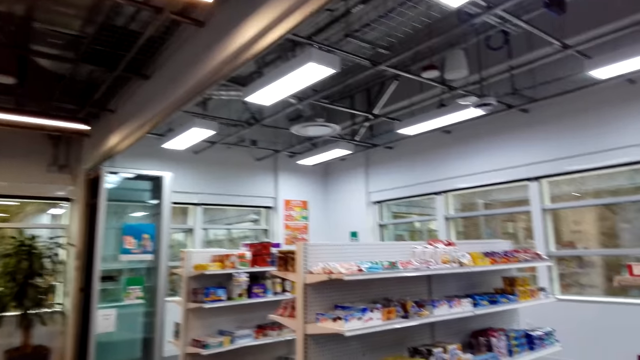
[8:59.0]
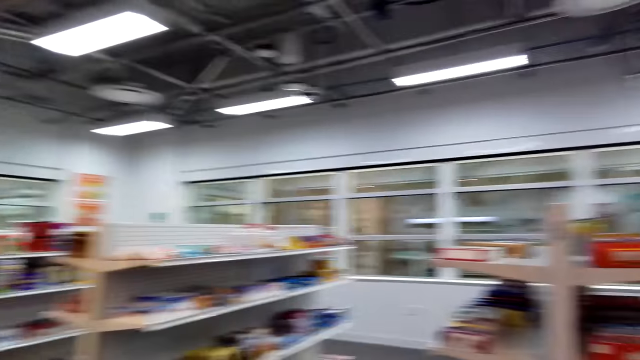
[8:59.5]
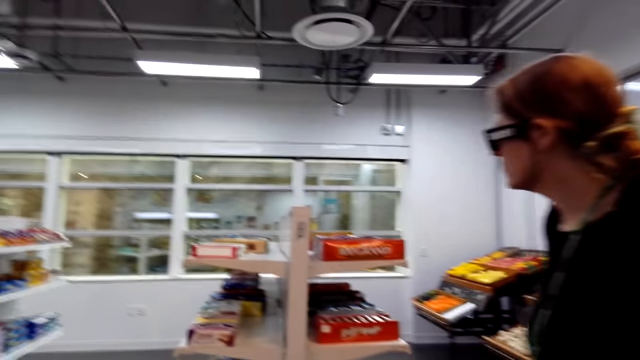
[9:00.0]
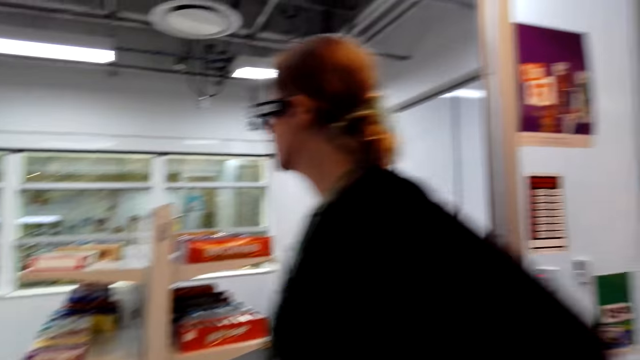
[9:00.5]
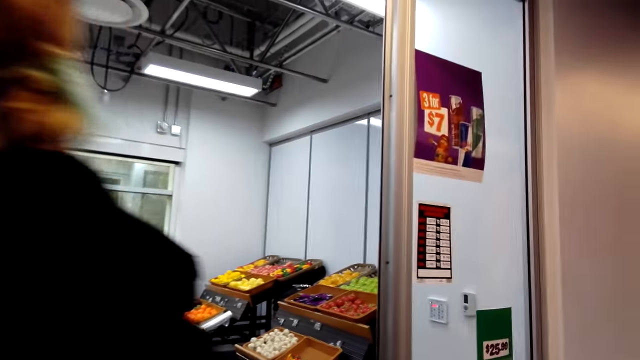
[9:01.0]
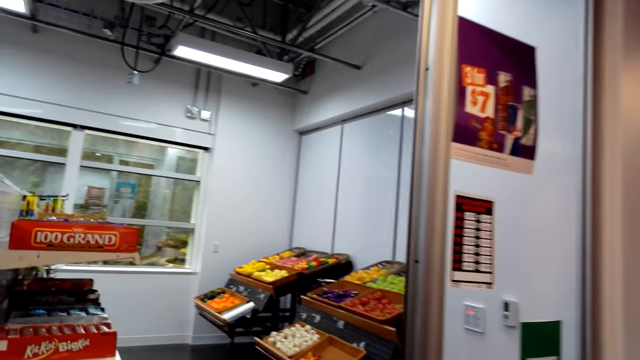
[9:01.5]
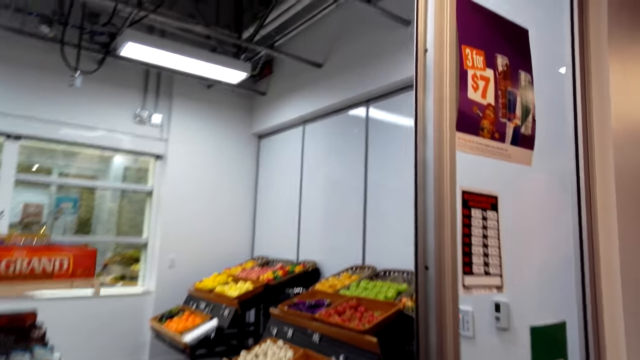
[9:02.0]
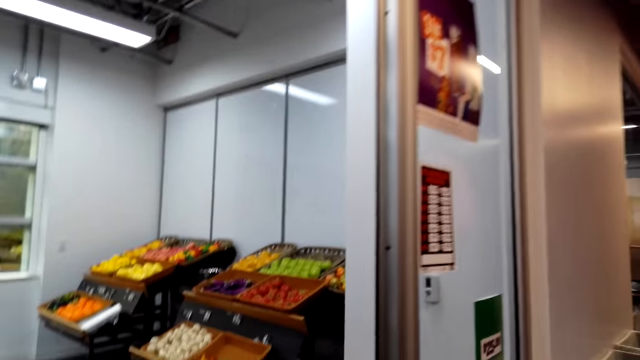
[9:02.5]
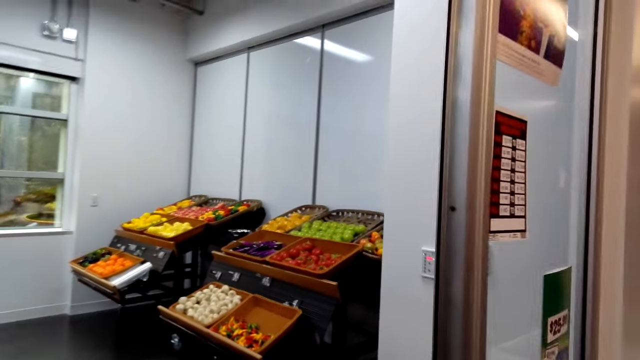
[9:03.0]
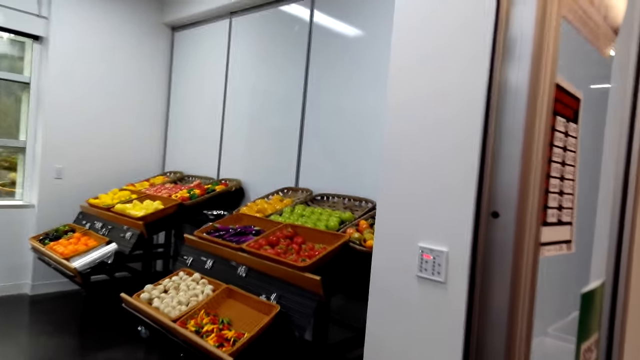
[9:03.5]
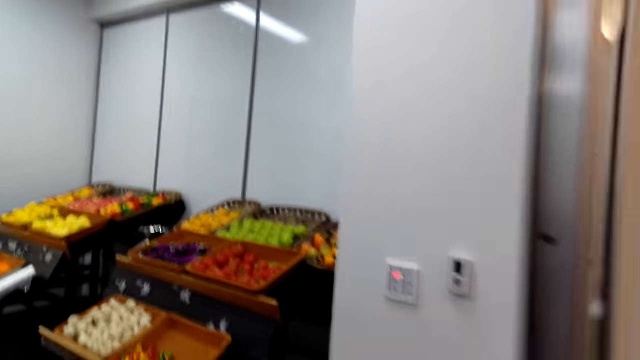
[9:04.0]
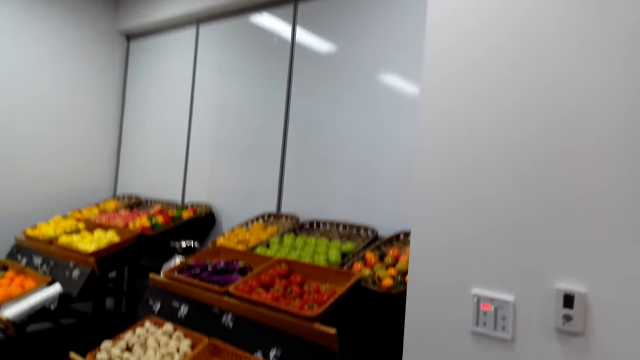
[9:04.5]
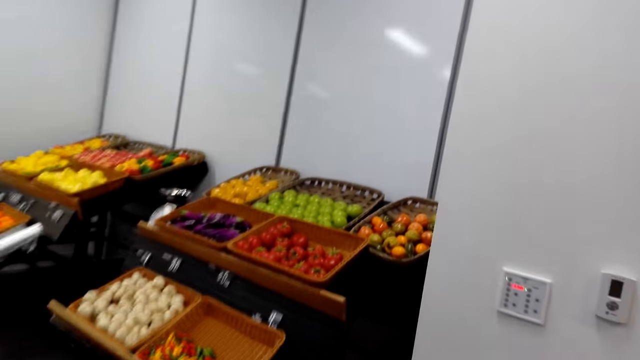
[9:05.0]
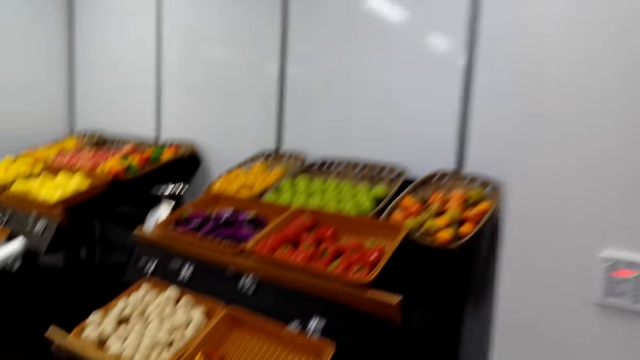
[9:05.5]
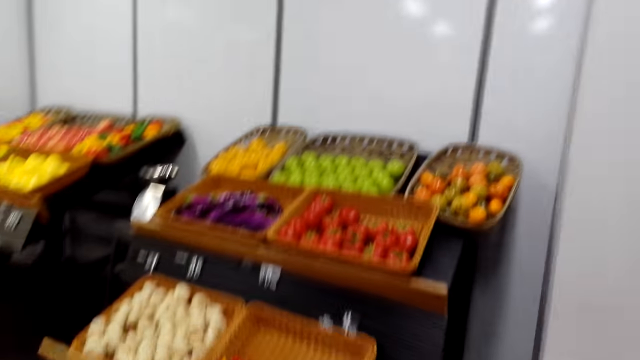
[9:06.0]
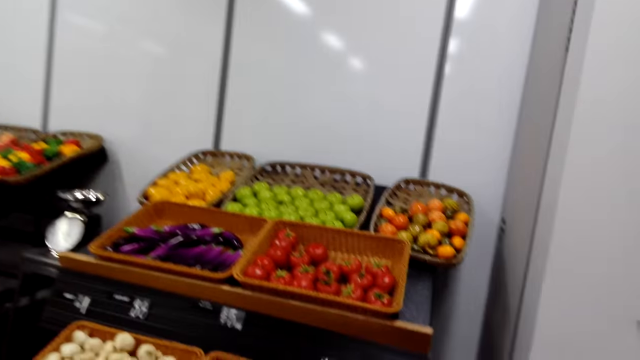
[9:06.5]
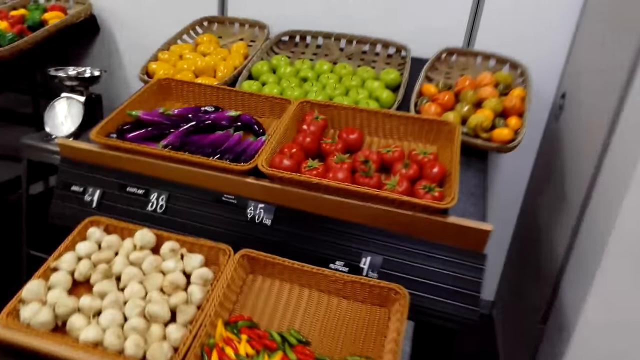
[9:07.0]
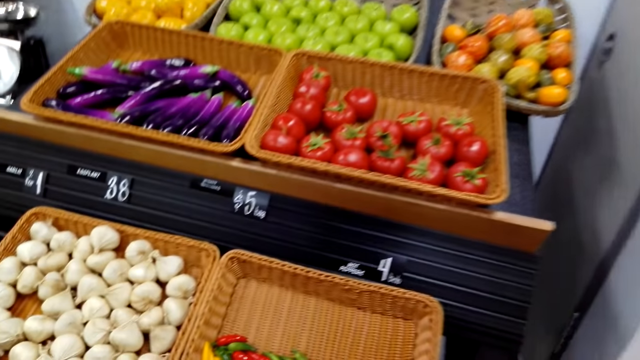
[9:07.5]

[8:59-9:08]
The camera wearer turns right, walks forward and speaks.

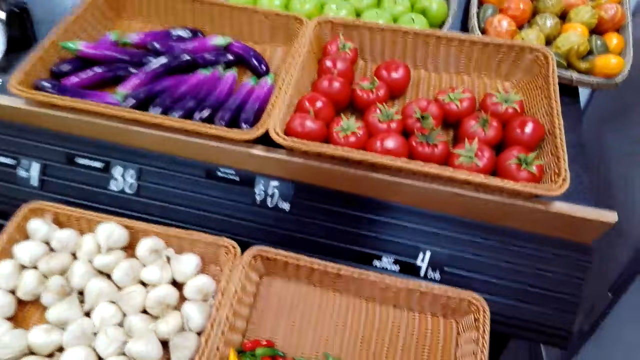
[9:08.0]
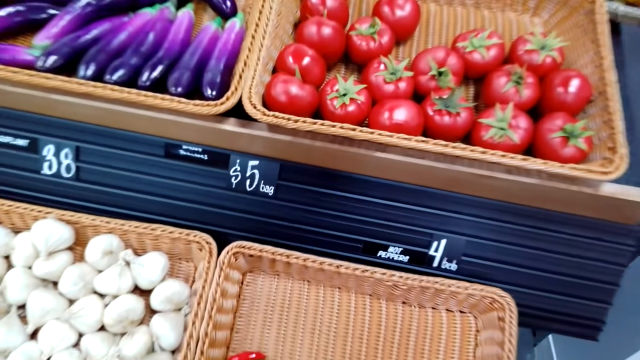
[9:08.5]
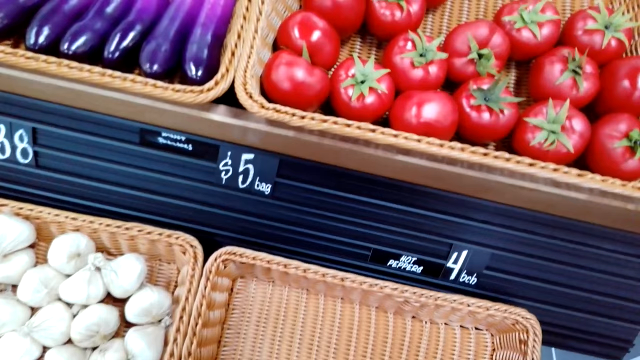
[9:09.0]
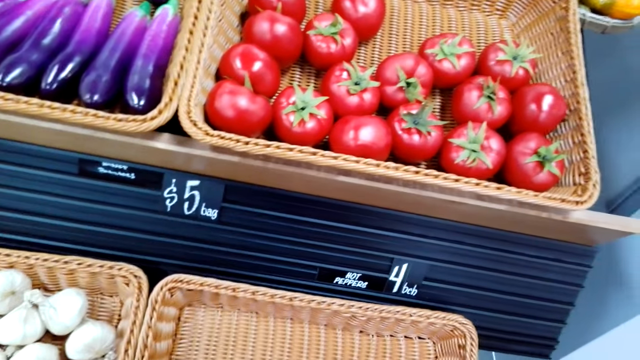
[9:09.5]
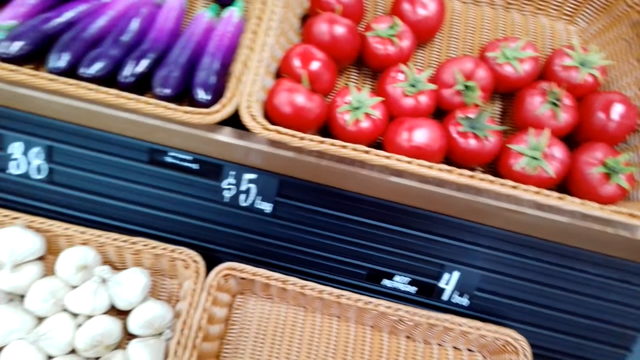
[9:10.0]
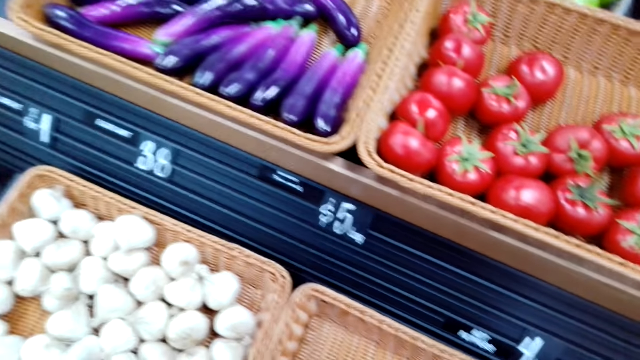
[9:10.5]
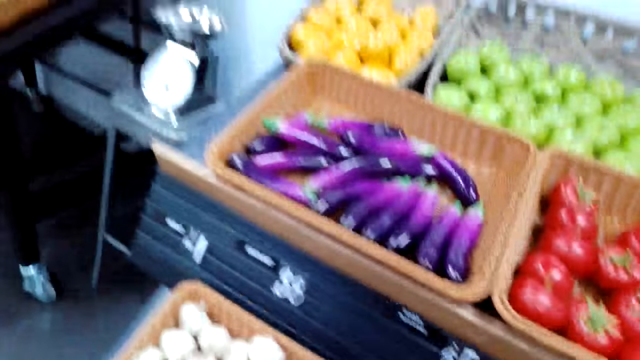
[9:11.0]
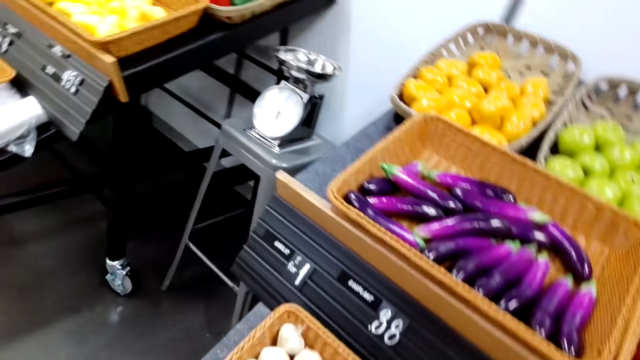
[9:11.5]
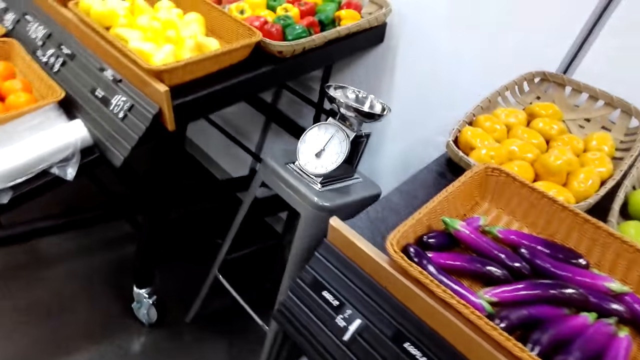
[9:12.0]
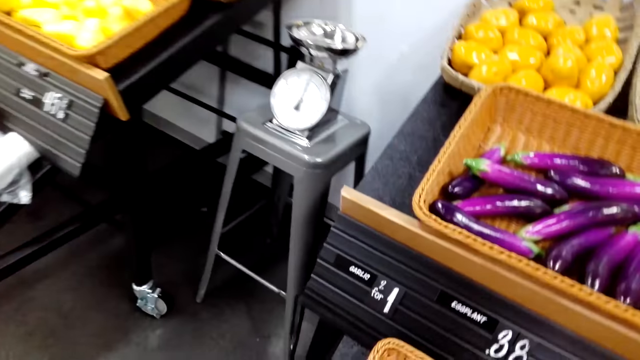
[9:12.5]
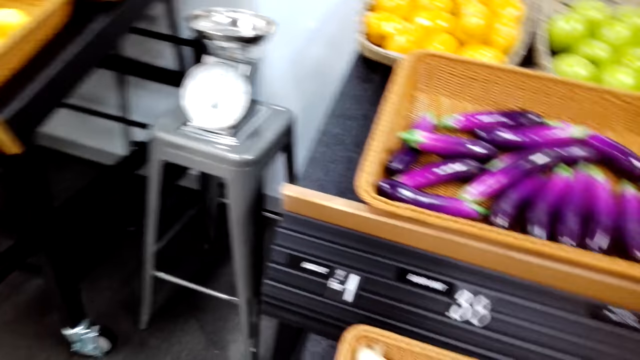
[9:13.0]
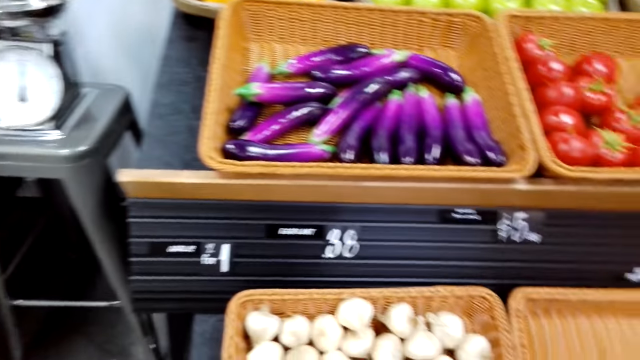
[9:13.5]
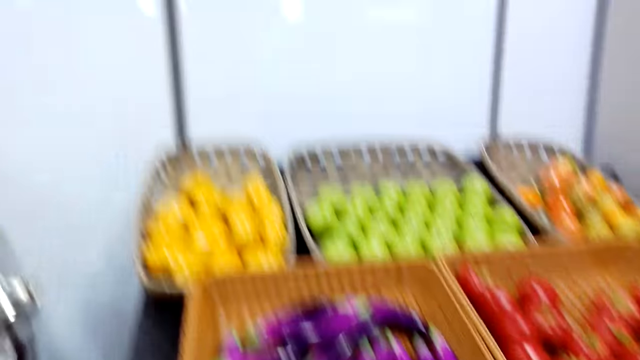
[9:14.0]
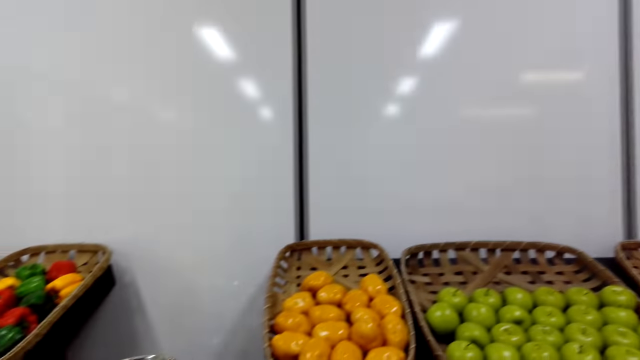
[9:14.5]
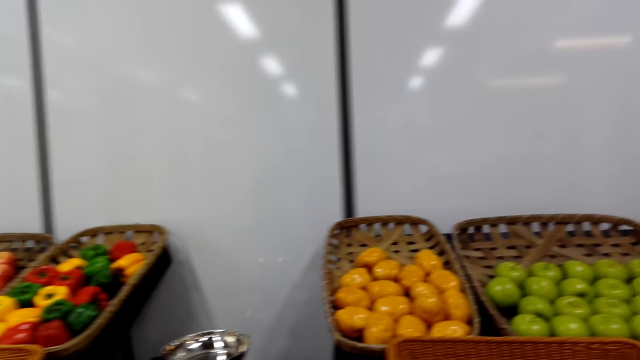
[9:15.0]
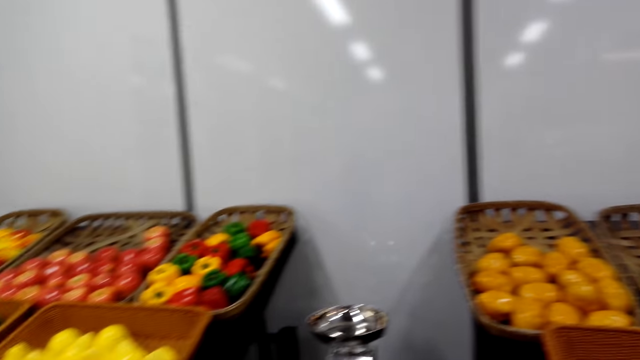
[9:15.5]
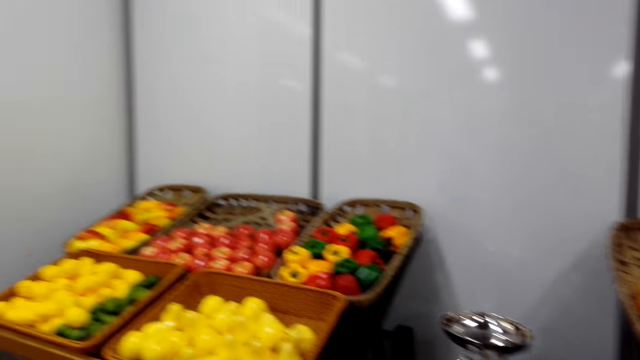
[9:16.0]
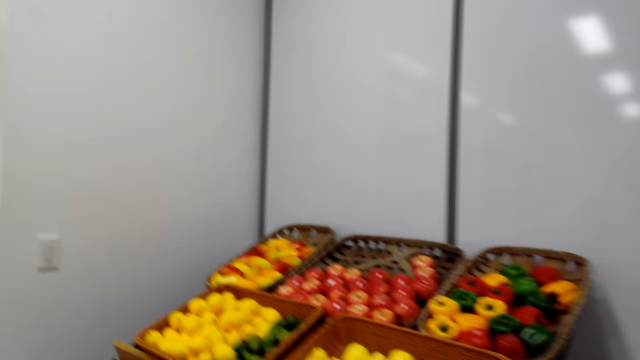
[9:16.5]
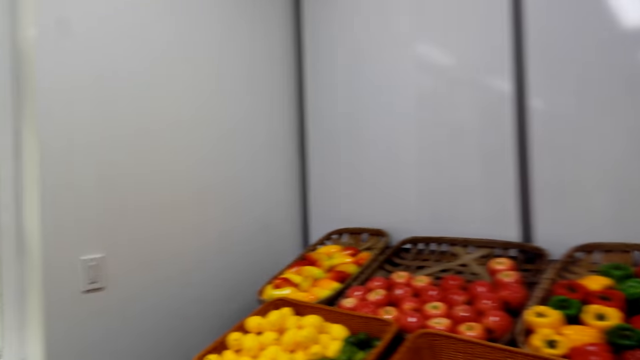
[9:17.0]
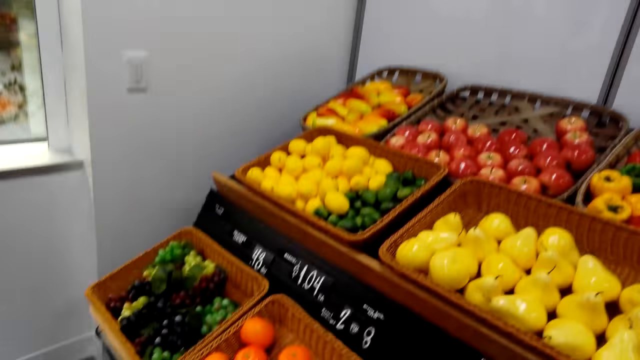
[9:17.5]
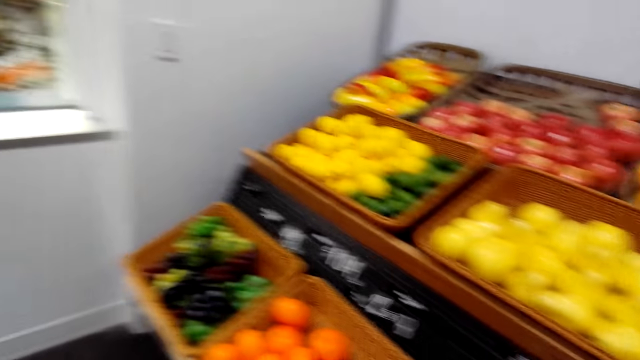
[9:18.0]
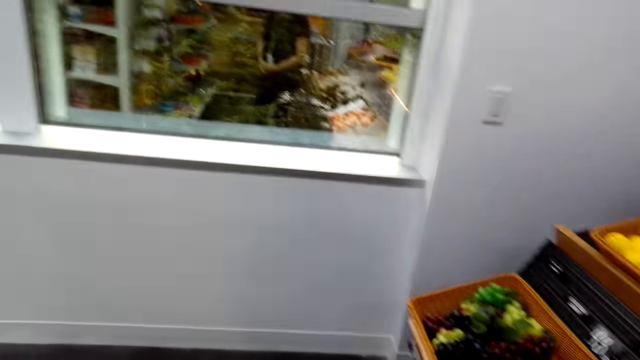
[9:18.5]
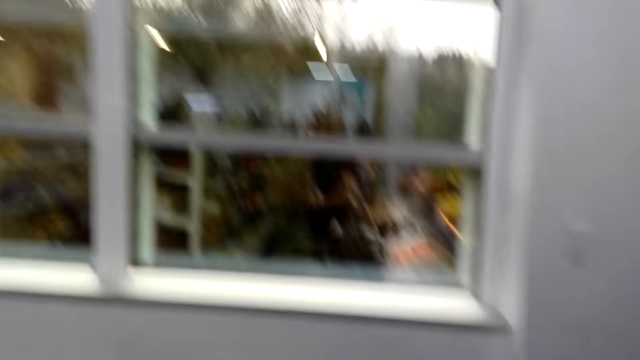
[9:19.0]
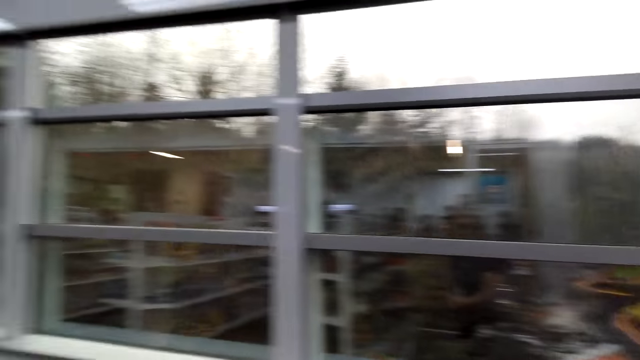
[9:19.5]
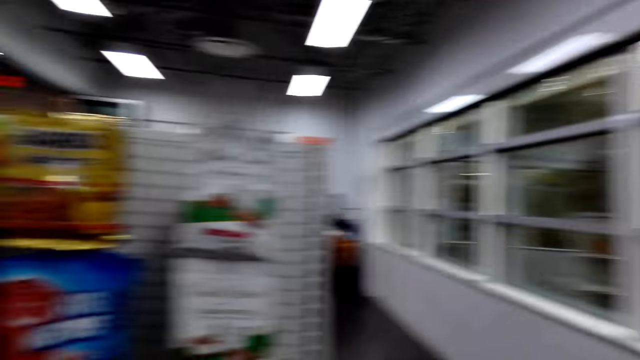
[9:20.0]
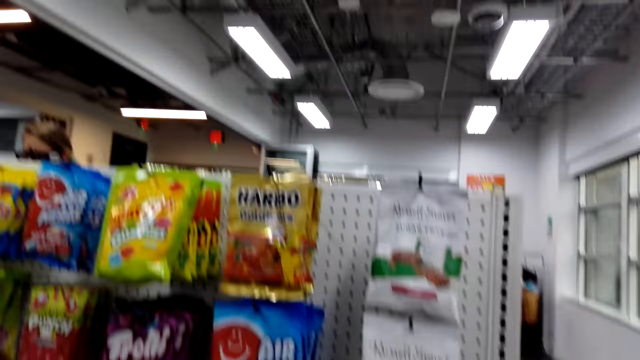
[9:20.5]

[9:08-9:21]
The camera wearer looks around, walks forward, hums a tune and turns around.
